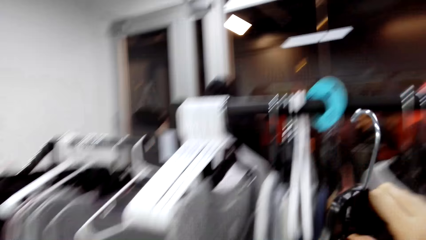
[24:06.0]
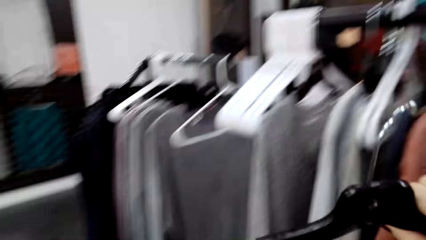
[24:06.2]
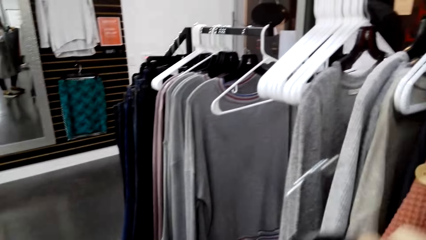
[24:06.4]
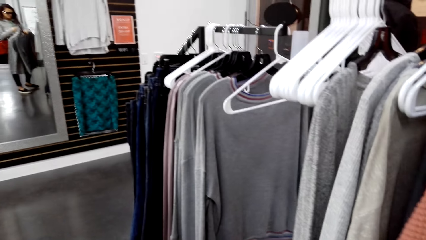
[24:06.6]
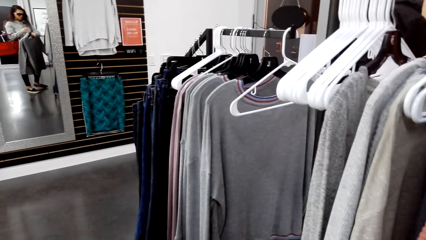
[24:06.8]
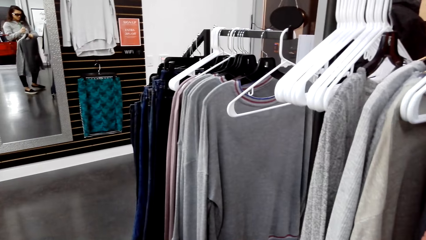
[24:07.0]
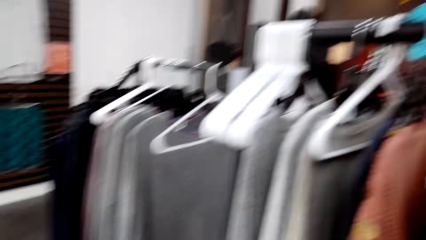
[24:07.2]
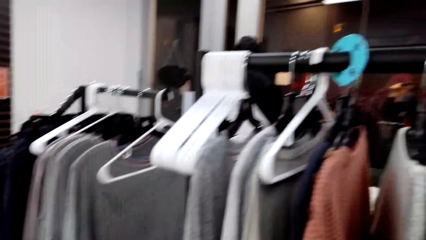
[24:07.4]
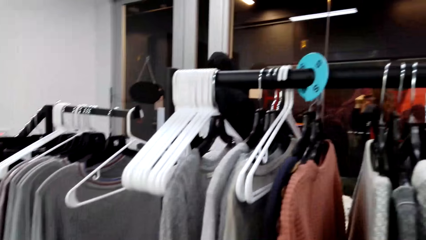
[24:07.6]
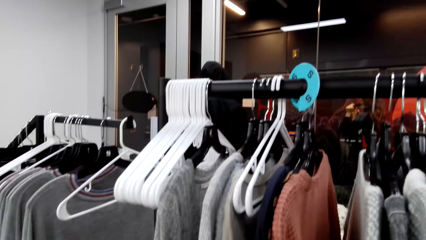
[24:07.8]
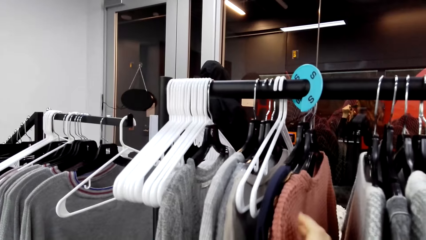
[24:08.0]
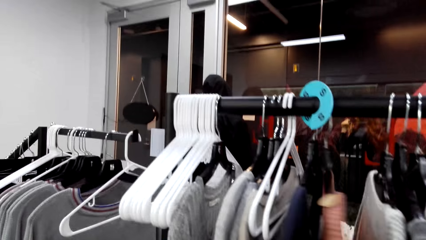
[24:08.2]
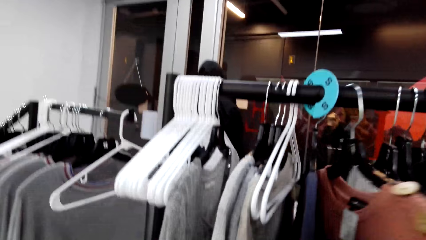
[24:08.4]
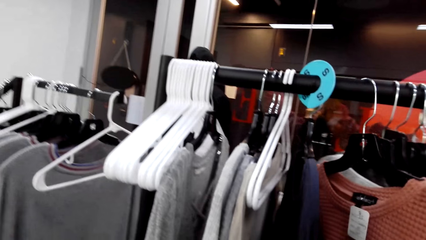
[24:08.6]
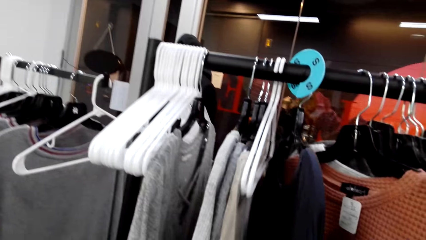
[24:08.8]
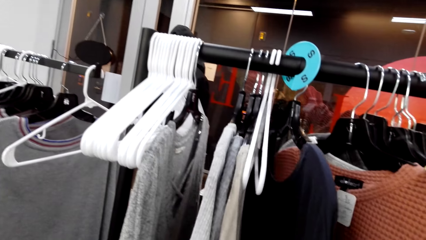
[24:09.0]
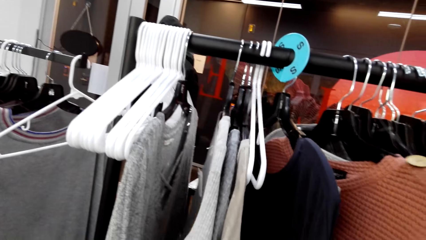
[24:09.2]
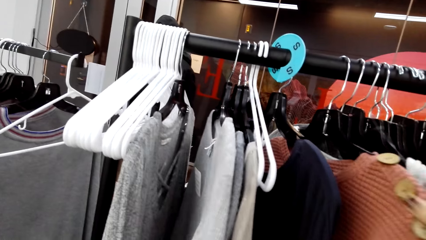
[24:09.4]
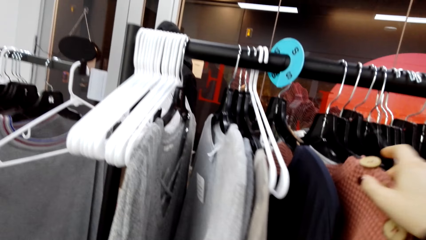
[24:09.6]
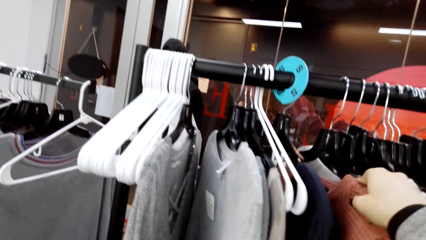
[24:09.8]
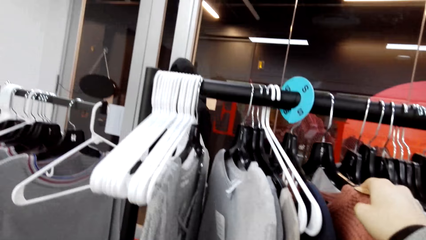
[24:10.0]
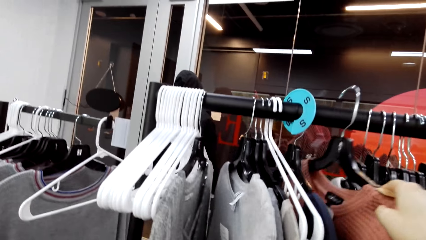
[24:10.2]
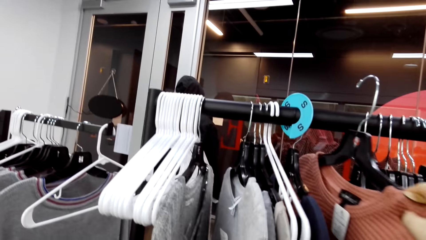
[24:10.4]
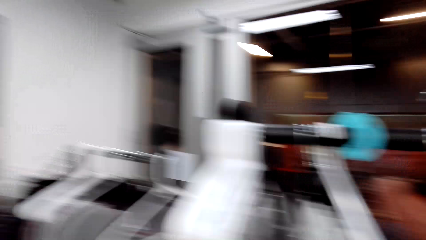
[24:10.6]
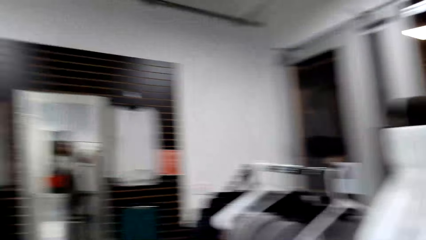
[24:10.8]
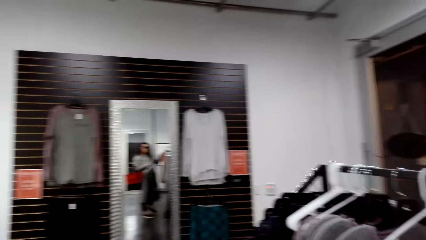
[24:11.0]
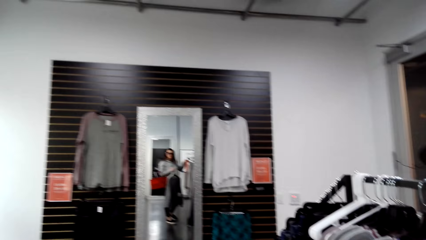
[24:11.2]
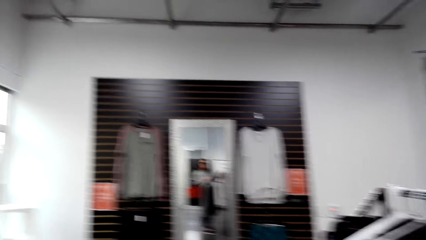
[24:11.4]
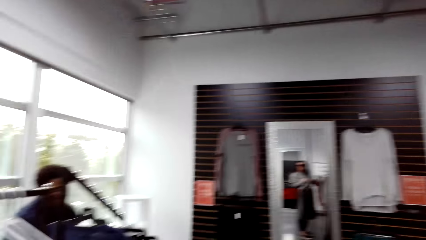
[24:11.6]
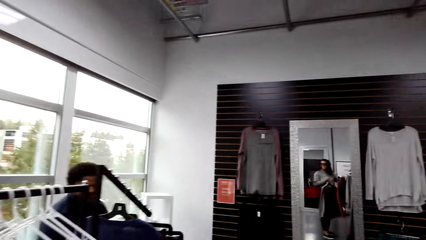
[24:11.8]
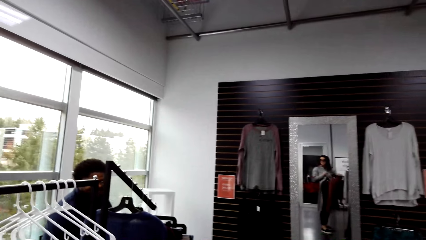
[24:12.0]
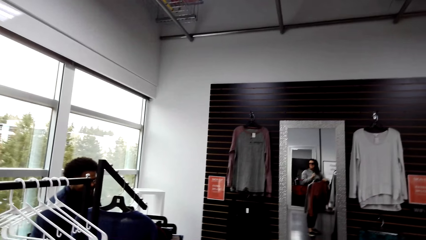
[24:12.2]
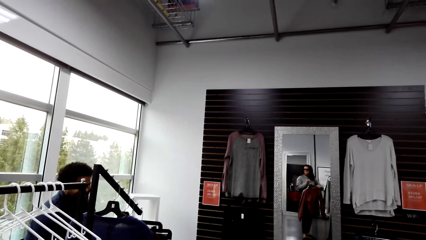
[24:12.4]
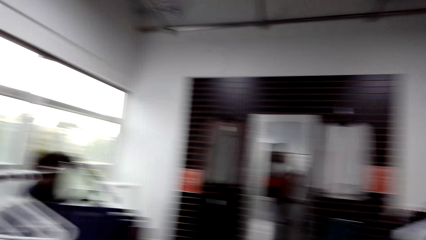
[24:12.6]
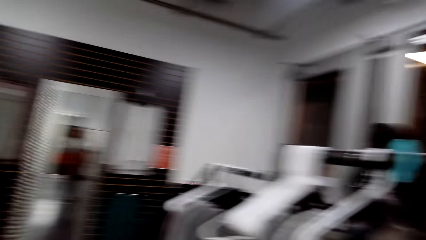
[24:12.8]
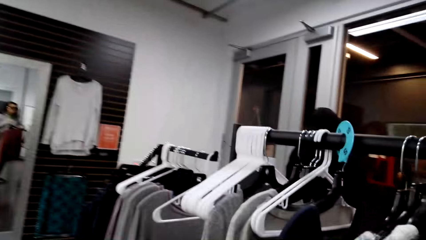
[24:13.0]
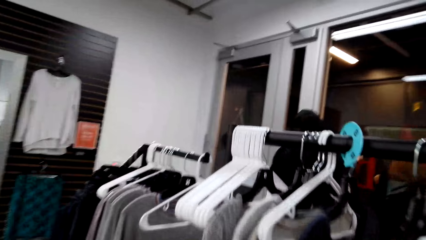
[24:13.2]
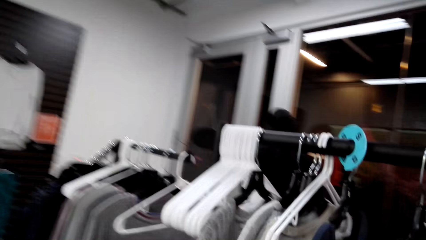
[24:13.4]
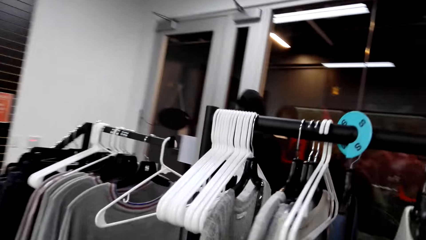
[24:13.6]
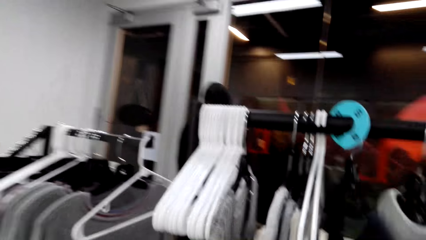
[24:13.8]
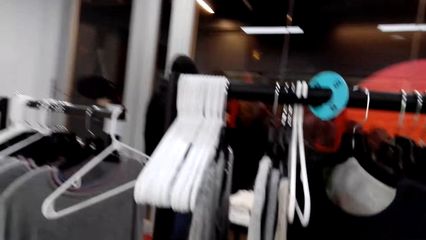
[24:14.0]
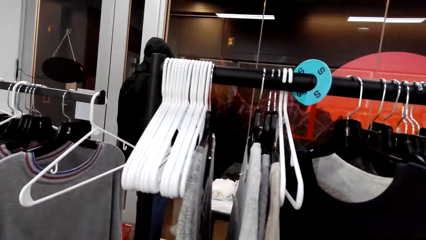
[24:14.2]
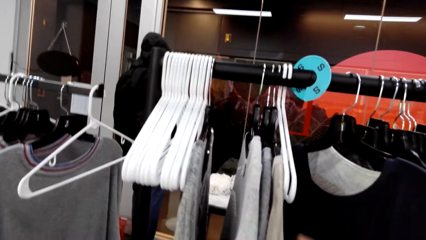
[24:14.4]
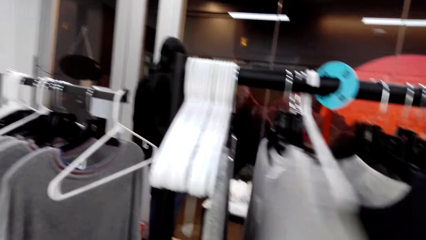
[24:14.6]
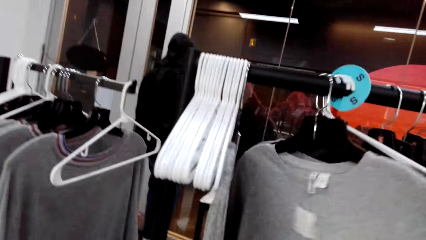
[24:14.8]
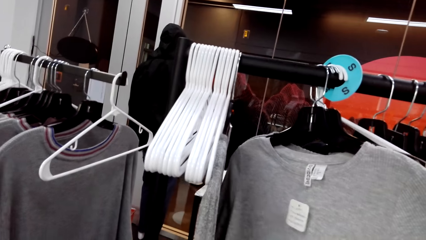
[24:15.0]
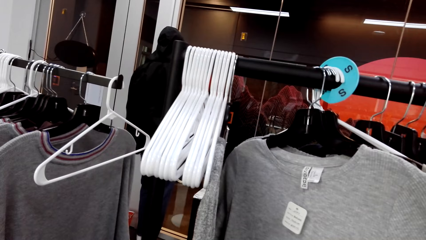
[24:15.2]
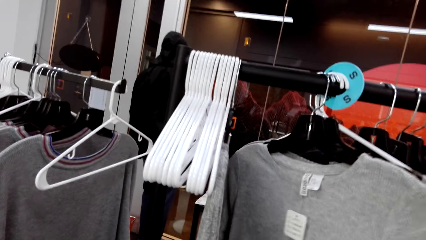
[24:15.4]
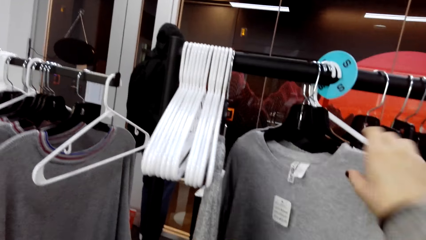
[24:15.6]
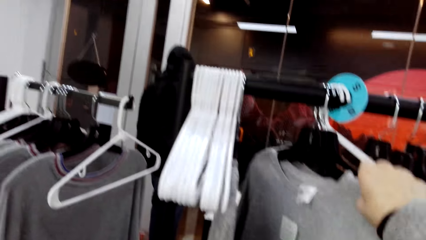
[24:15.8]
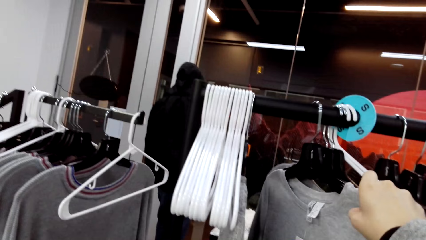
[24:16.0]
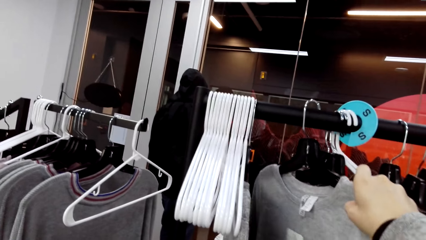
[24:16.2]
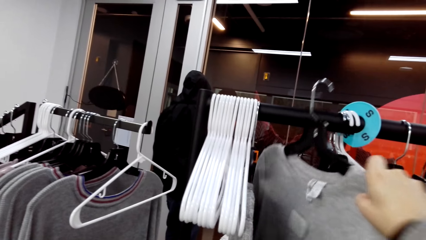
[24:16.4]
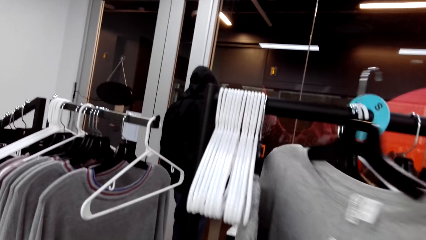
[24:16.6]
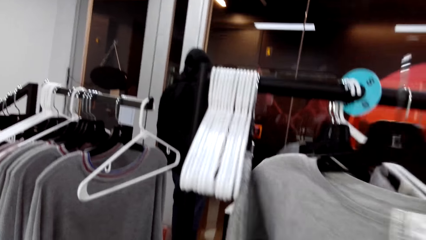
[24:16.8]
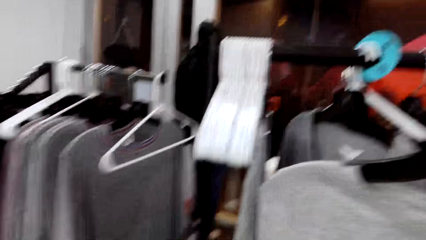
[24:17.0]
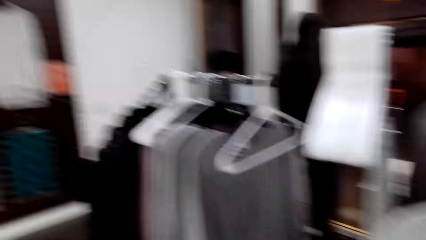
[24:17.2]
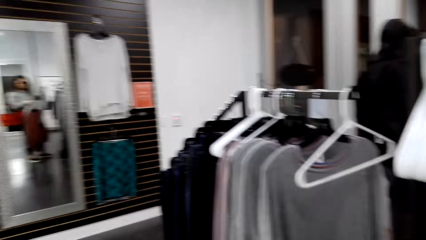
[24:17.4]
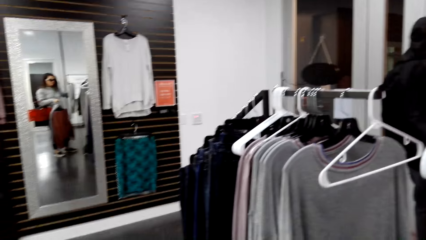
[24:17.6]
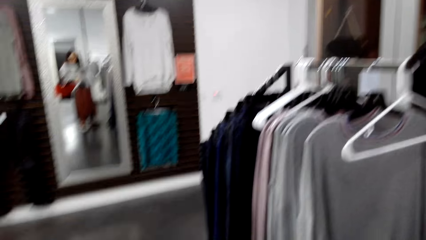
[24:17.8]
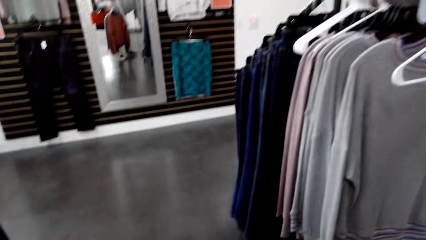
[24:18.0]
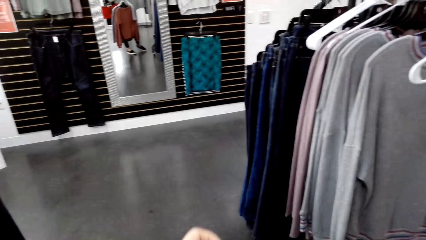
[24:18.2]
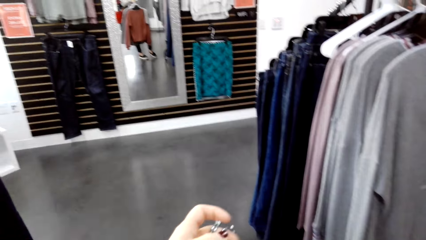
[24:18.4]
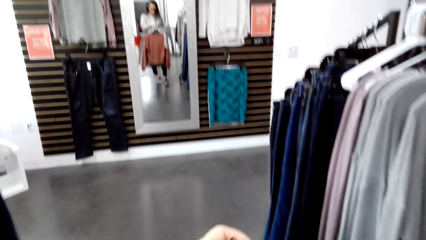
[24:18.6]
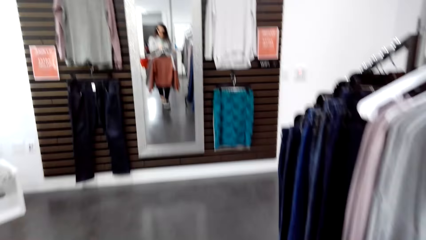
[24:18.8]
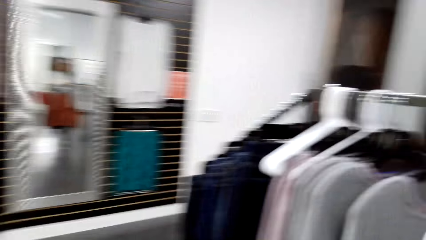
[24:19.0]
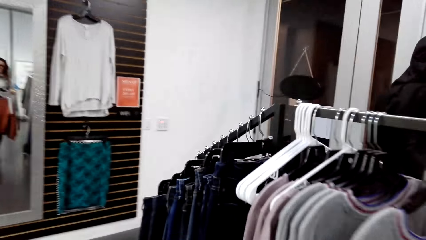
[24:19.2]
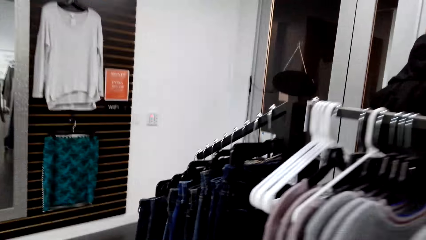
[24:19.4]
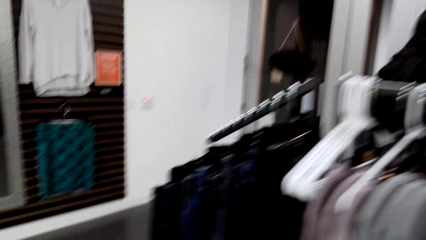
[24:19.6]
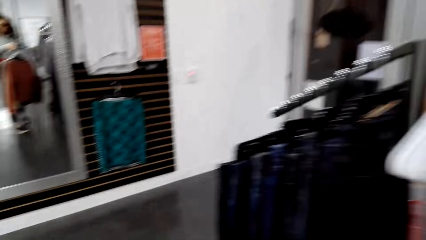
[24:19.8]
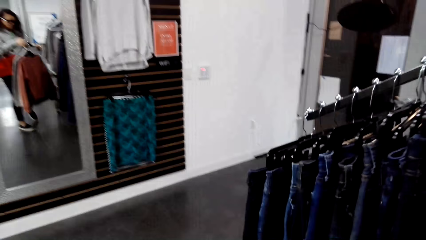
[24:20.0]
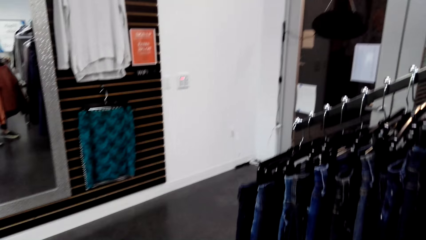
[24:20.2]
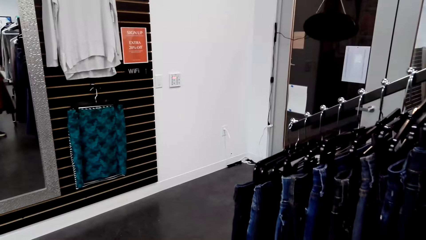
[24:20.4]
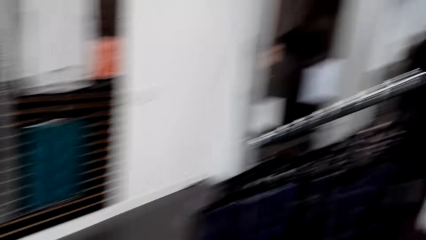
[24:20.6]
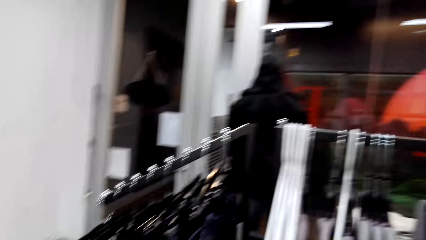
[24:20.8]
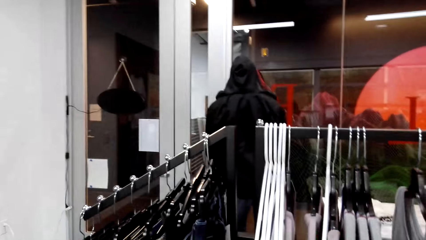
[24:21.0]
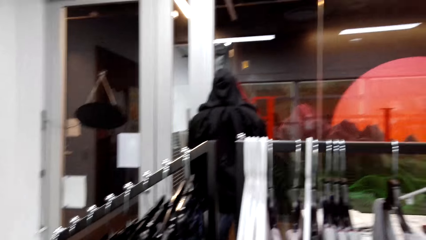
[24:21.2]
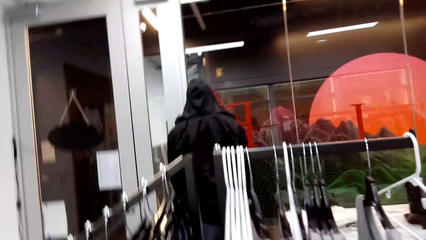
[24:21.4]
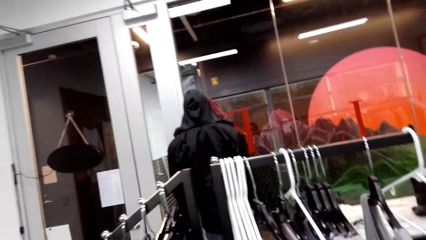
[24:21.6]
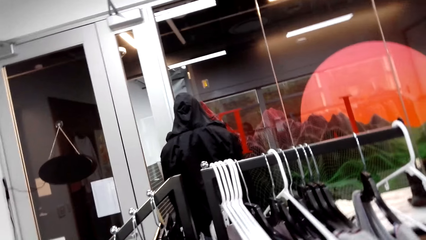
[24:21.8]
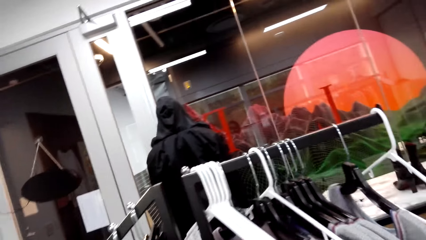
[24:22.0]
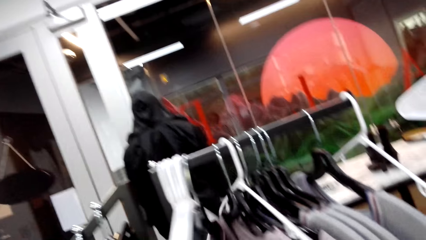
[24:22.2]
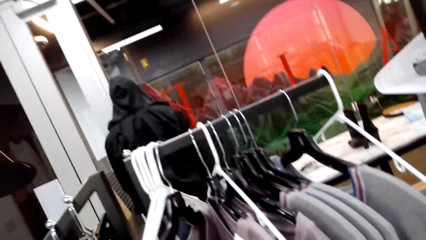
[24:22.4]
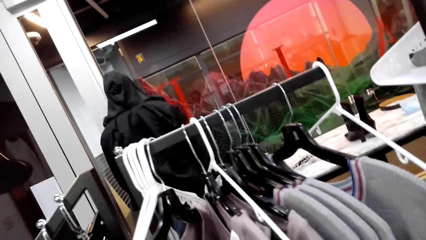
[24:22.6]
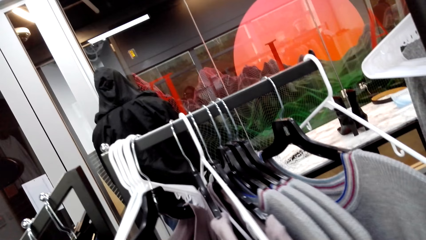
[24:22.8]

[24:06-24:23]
The camera wearer unhangs a cloth. They look at the cloths. They sample clothes. They hold the cloth. They take a cloth. They look around. They sample clothes. They unhang a cloth. They look on the clothes. They look around.
